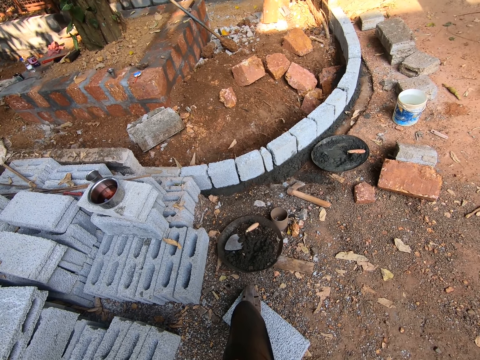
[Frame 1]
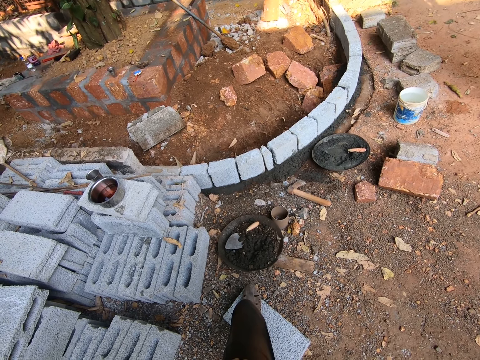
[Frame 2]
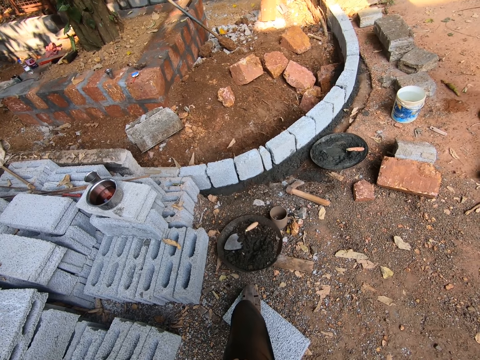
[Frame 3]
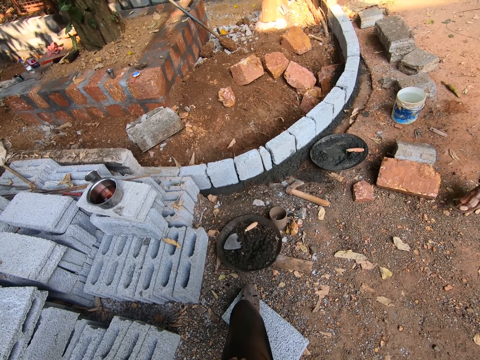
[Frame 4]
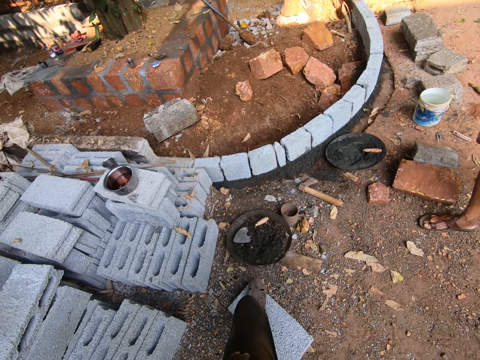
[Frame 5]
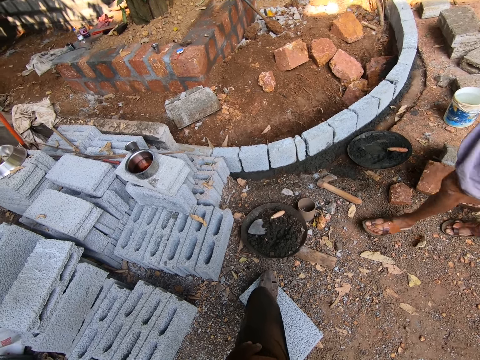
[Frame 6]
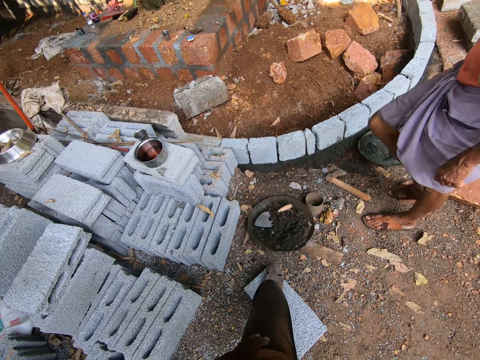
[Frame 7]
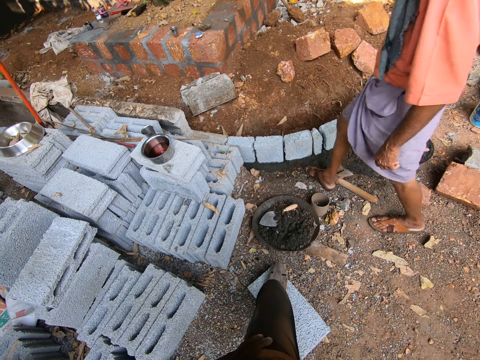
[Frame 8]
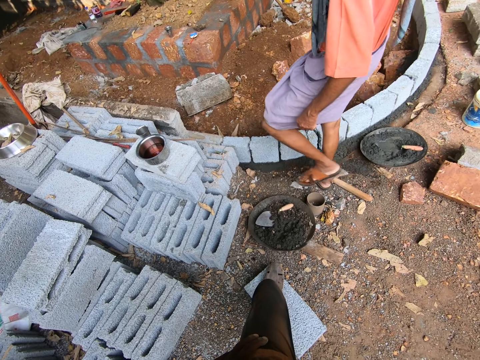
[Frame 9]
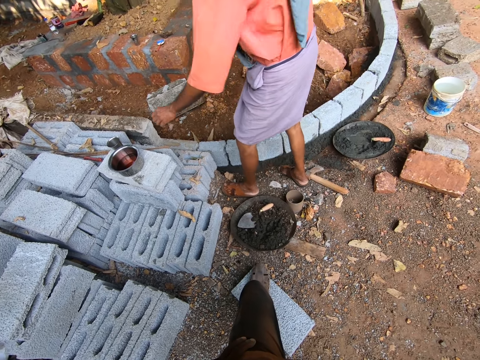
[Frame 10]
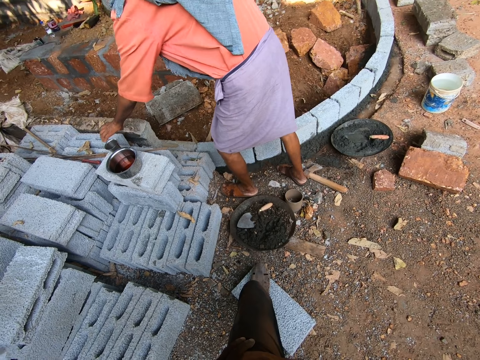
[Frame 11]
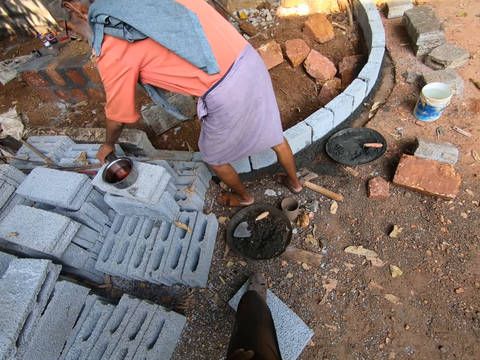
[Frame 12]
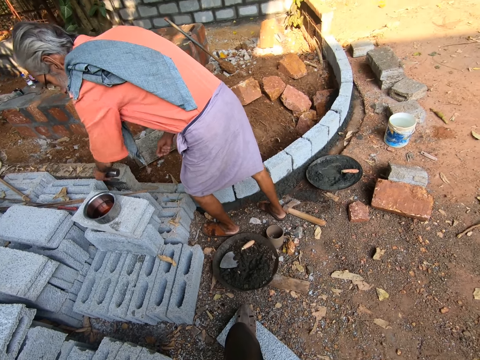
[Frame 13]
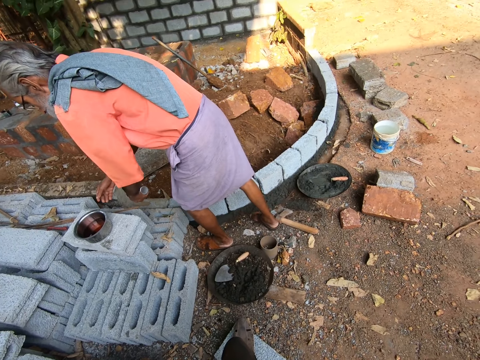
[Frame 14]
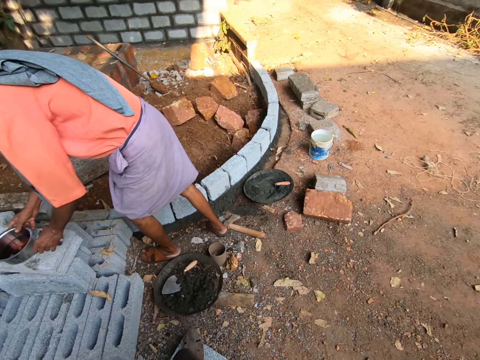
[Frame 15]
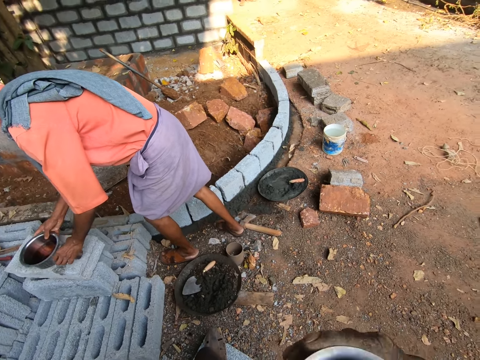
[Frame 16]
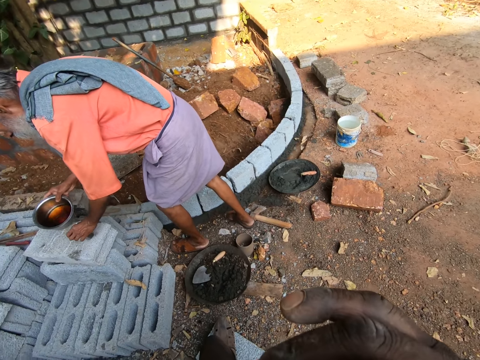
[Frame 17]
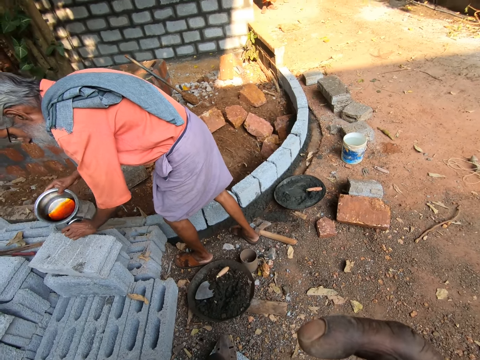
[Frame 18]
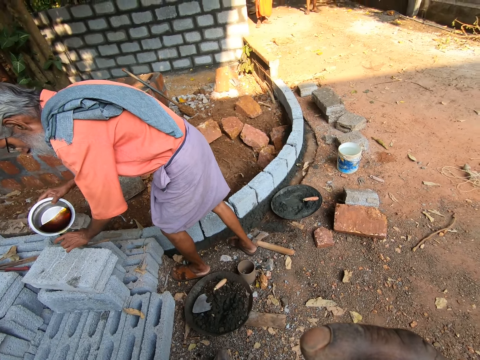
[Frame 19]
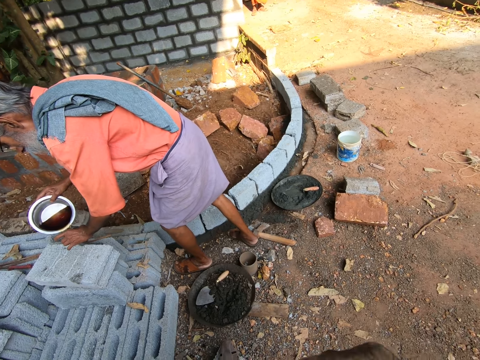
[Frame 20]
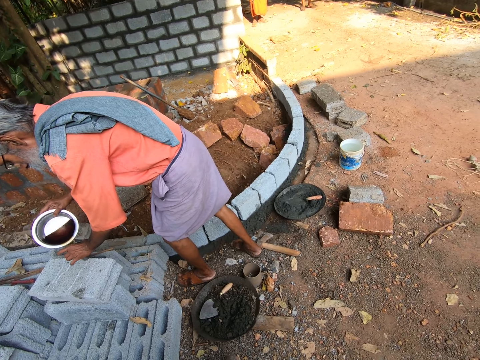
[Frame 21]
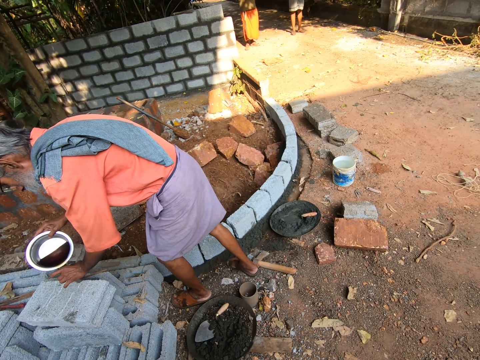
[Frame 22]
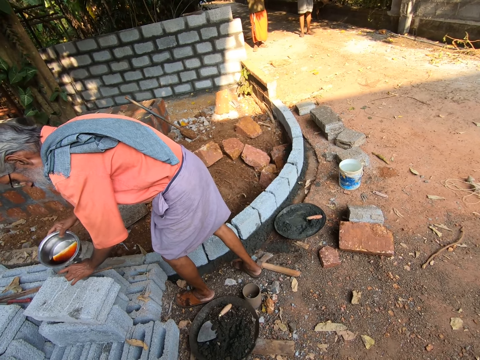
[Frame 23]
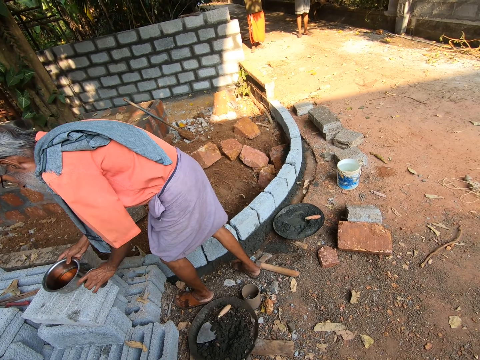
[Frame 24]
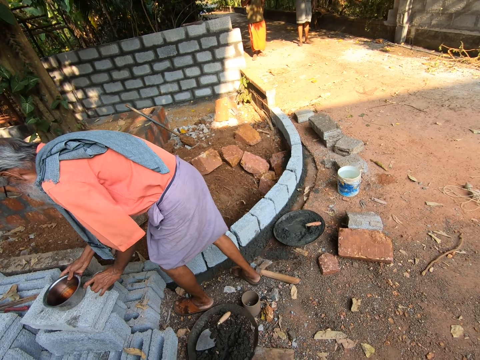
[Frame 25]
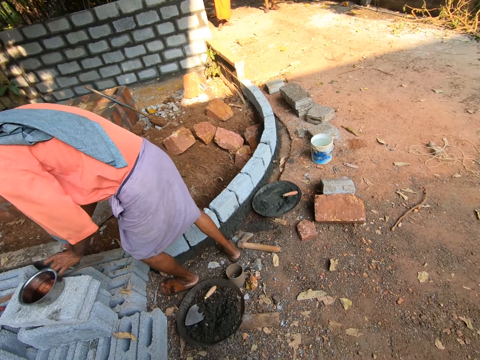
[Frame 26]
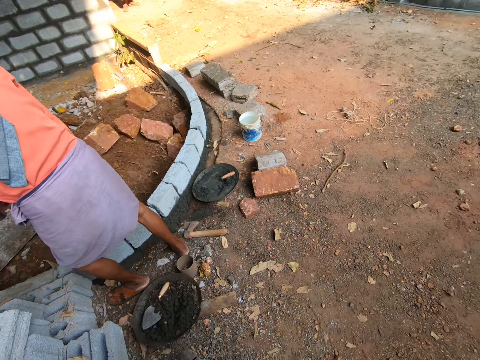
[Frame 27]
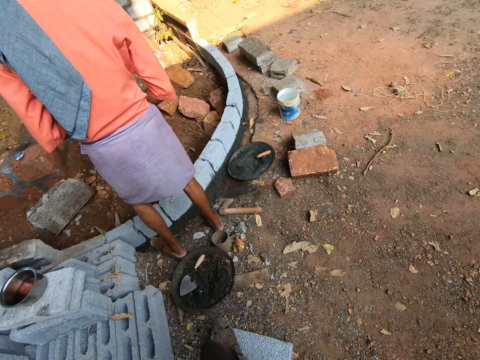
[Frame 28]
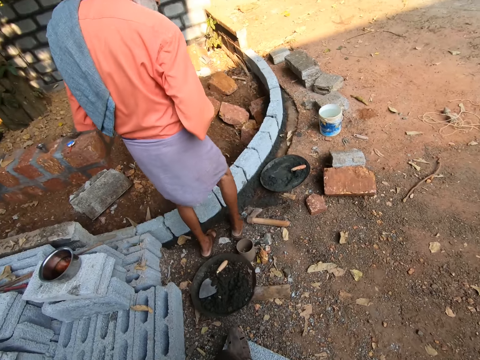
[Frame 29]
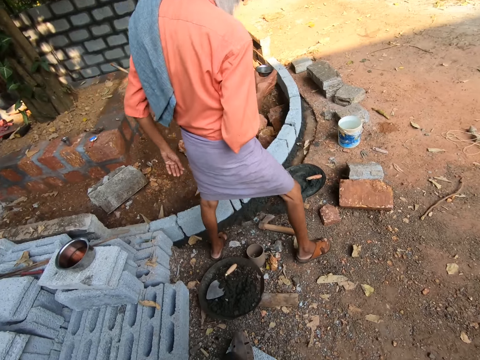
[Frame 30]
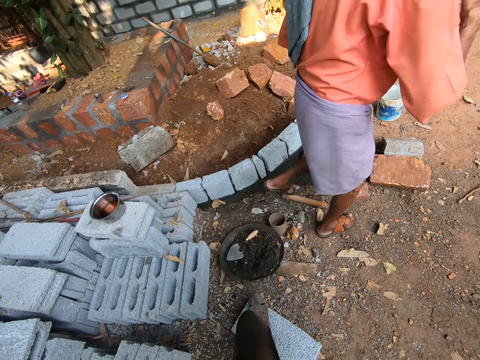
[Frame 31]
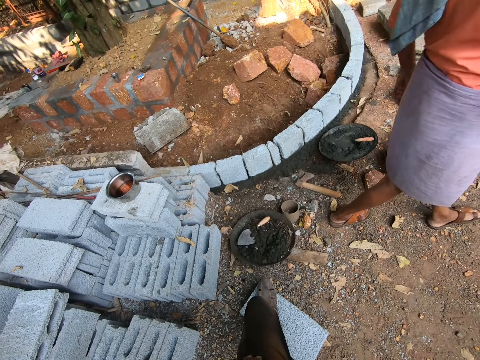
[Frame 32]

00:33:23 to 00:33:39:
A man moves toward a juice can. The man picks up a cup of juice. The man pours juice in the cup. The camera wearer drinks from a cup. The man puts down a cooking pot. The man moves away with the juice. The man walks around a construction site.

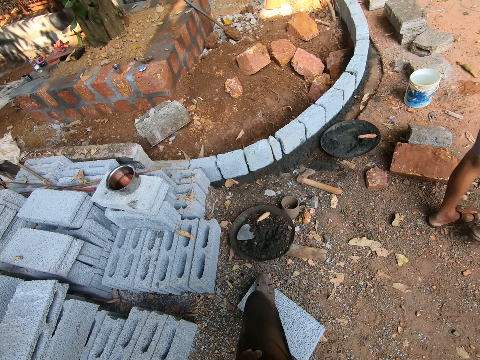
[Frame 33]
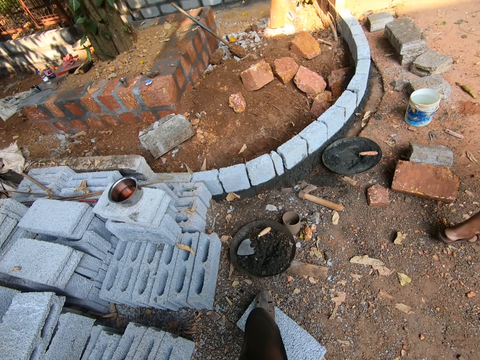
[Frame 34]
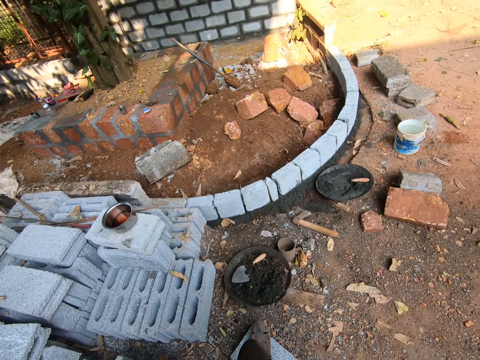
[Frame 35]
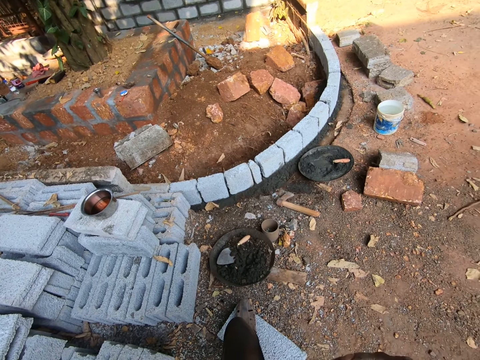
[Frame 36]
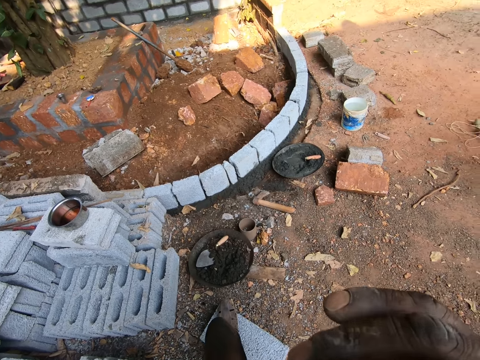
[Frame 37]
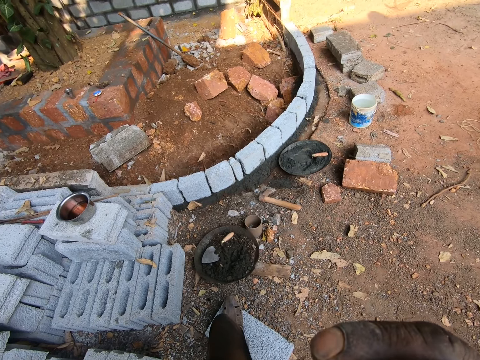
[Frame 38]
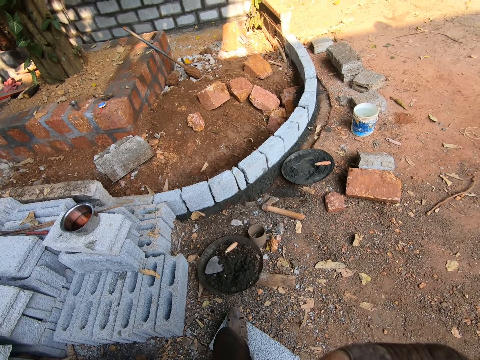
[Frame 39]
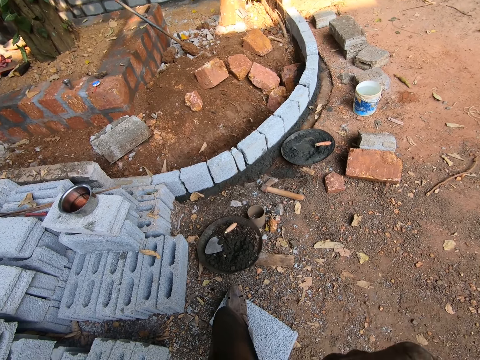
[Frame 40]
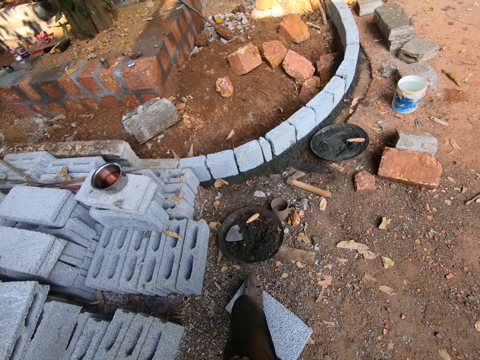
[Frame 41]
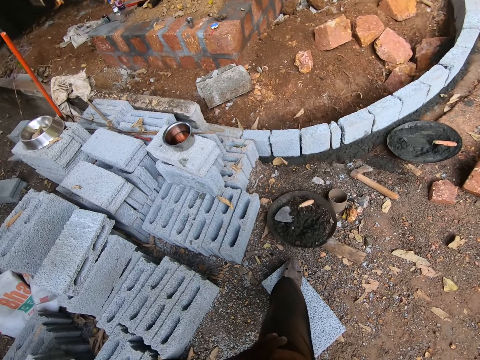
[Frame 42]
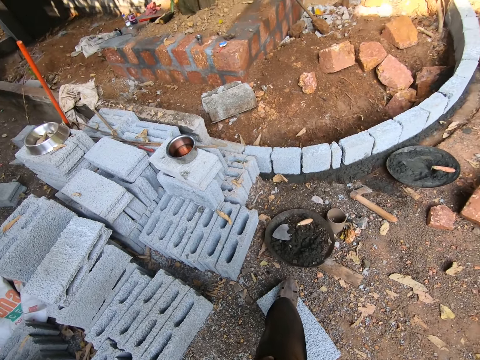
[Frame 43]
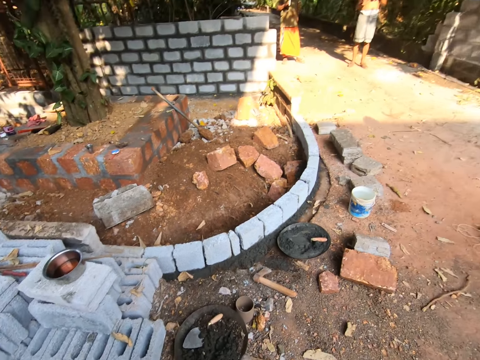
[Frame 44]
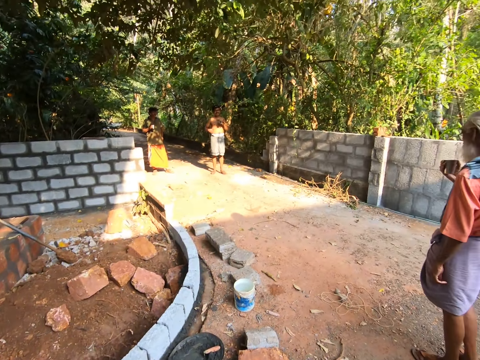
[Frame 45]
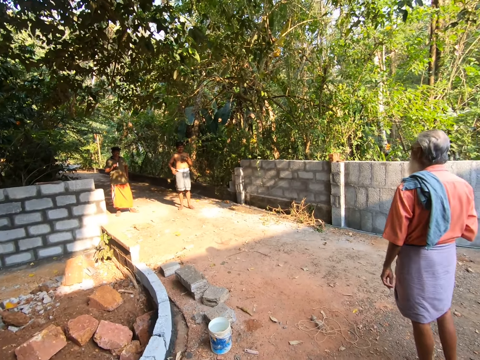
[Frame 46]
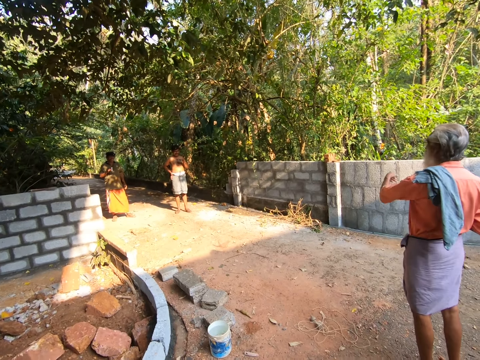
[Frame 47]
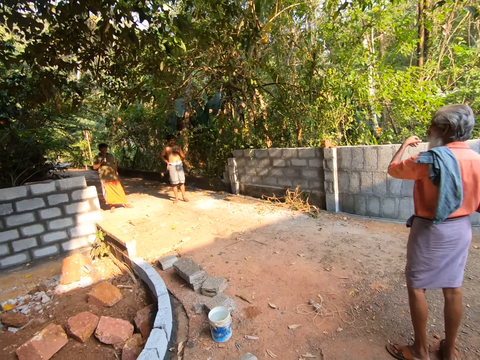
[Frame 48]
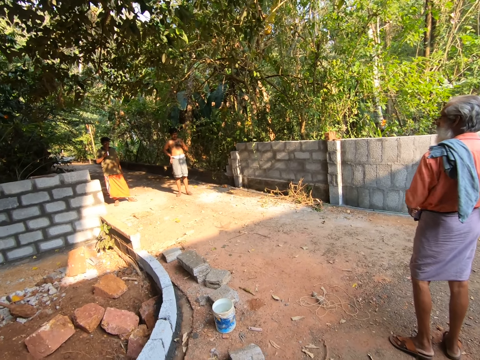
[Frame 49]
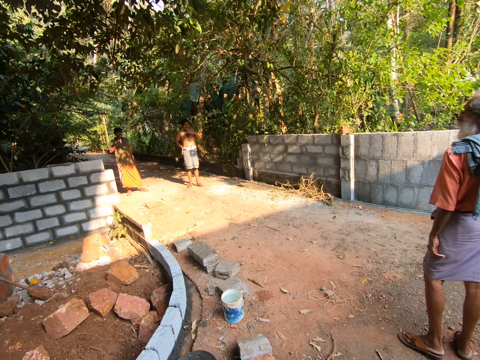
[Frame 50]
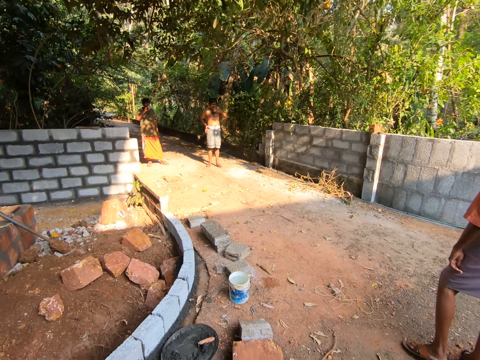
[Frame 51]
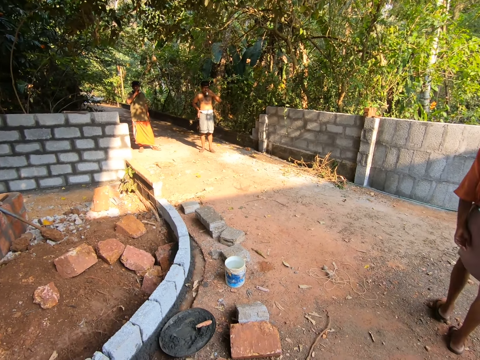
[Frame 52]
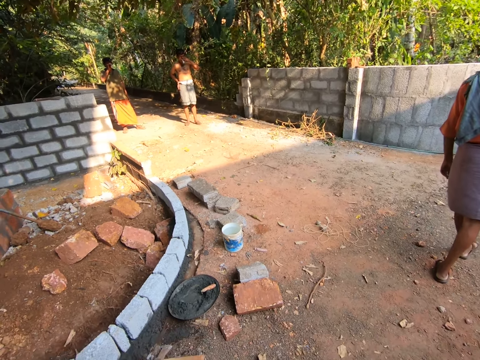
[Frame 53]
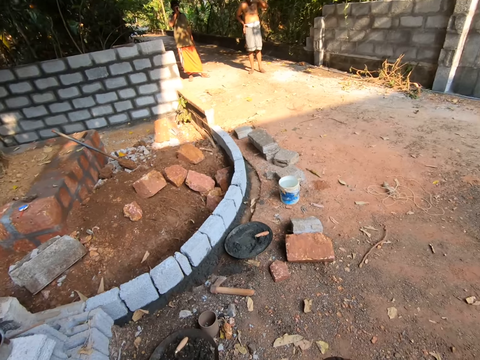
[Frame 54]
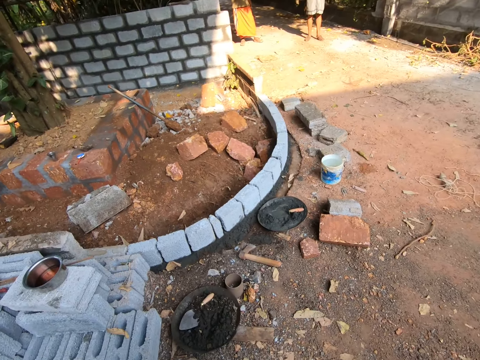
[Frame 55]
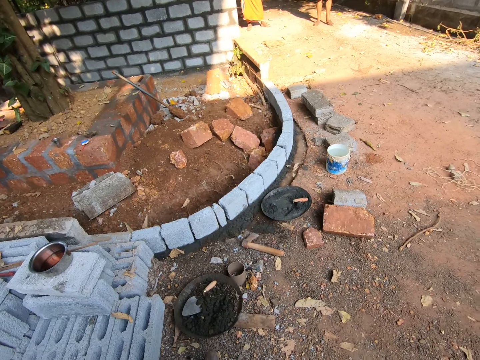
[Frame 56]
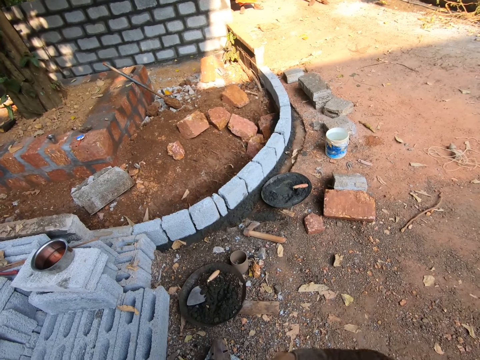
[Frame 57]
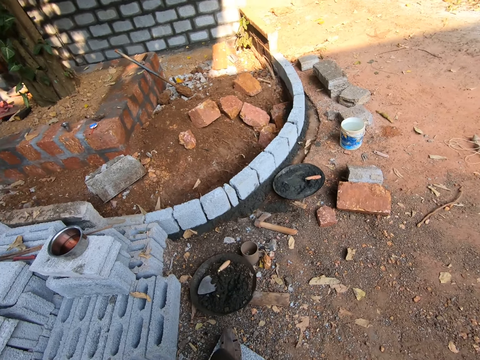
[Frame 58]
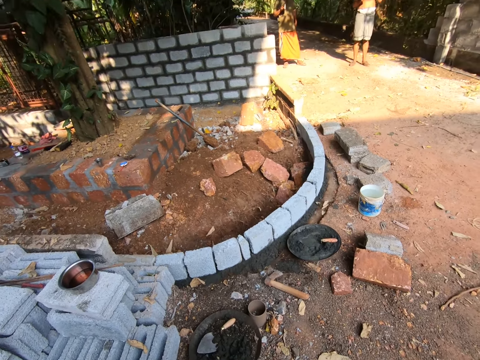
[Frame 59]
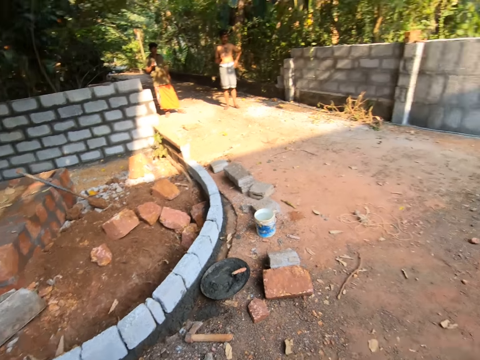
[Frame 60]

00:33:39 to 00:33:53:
The camera wearer looks around a construction site. They drink from a cup. They look around the construction site. They look at three men. One man points at the forest. The man interacts with another man. The first man walks around the construction site. The camera wearer drinks from the cup.
